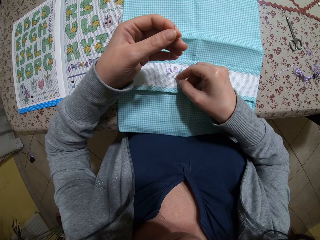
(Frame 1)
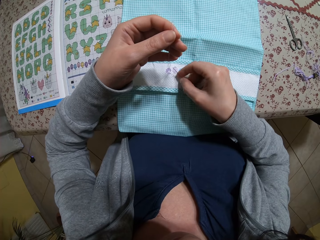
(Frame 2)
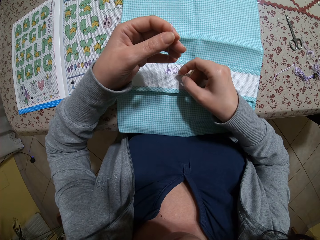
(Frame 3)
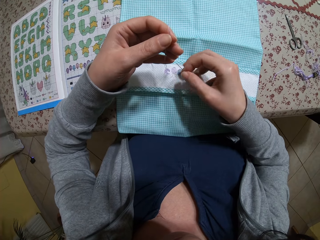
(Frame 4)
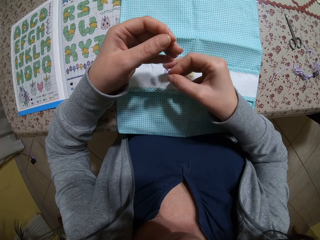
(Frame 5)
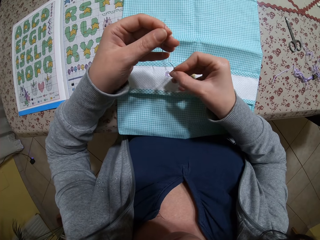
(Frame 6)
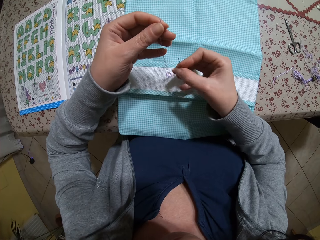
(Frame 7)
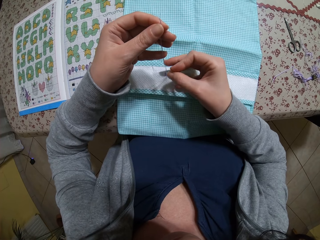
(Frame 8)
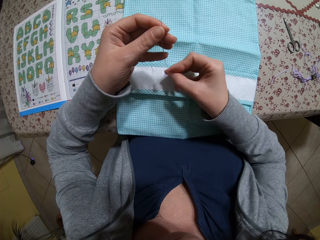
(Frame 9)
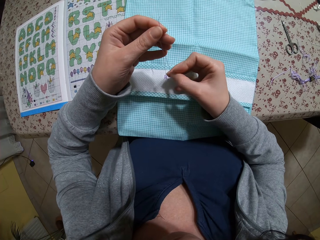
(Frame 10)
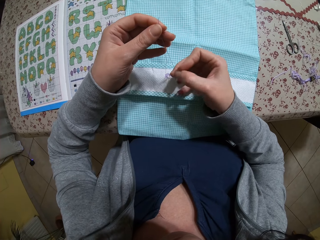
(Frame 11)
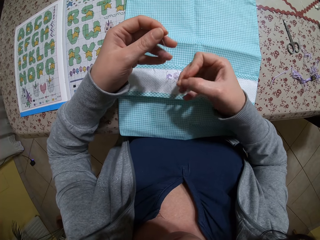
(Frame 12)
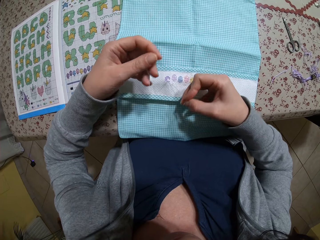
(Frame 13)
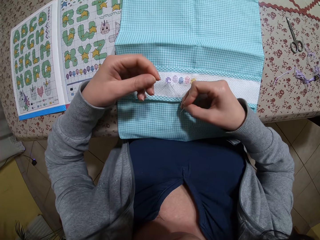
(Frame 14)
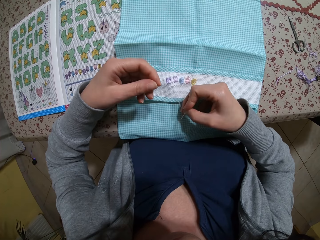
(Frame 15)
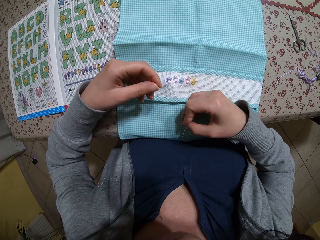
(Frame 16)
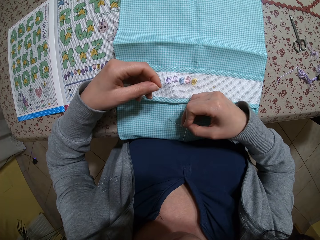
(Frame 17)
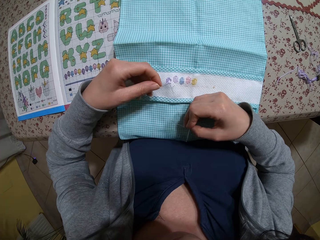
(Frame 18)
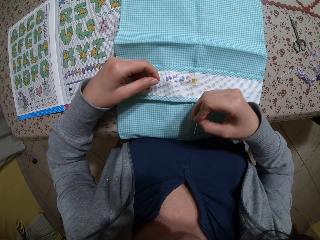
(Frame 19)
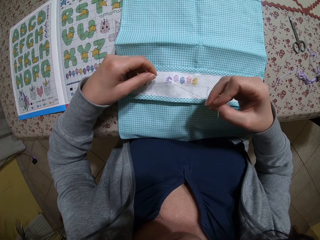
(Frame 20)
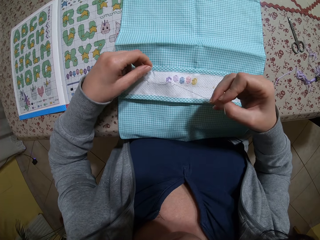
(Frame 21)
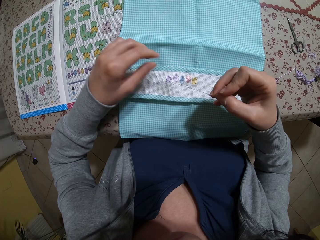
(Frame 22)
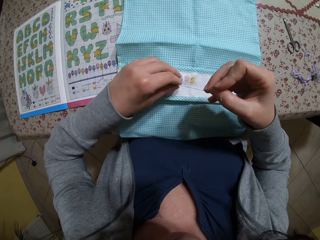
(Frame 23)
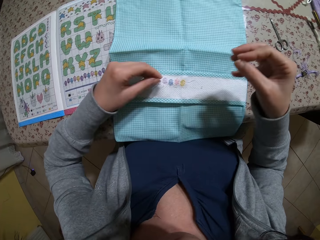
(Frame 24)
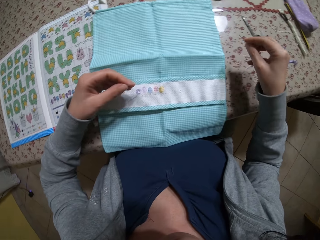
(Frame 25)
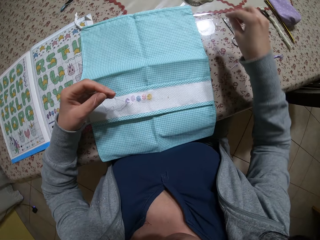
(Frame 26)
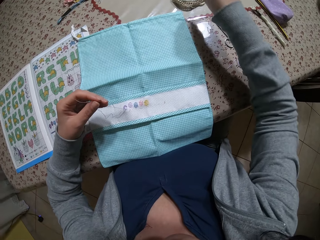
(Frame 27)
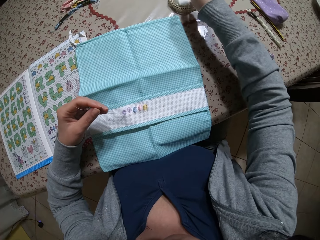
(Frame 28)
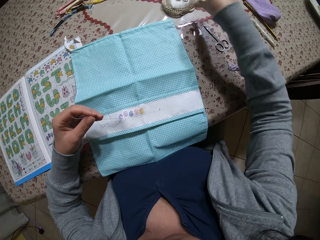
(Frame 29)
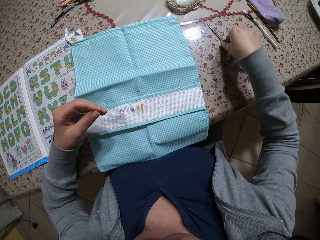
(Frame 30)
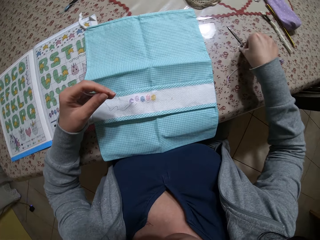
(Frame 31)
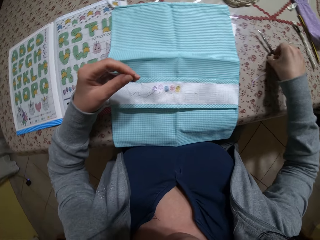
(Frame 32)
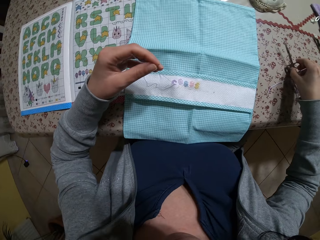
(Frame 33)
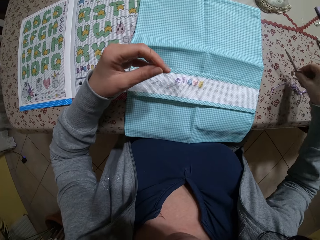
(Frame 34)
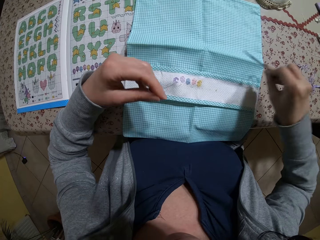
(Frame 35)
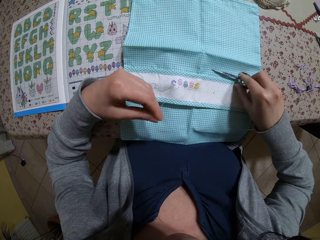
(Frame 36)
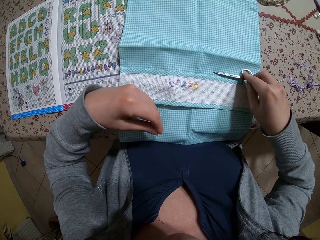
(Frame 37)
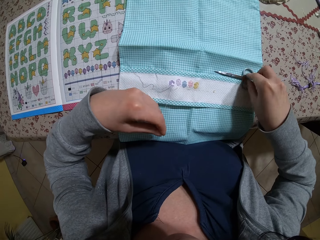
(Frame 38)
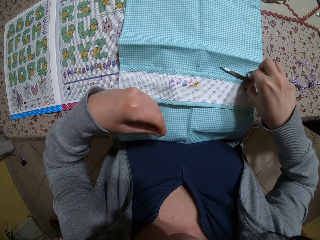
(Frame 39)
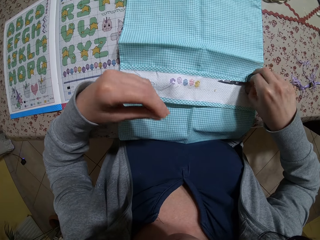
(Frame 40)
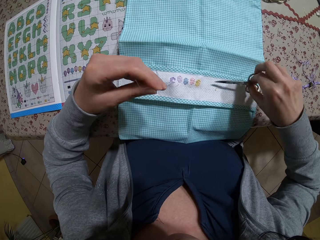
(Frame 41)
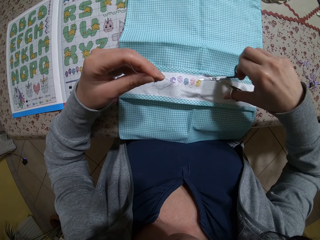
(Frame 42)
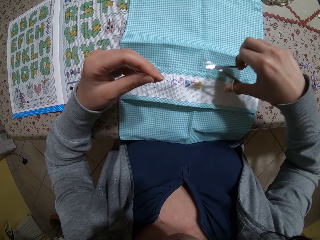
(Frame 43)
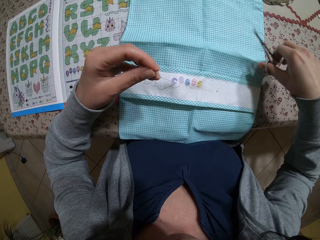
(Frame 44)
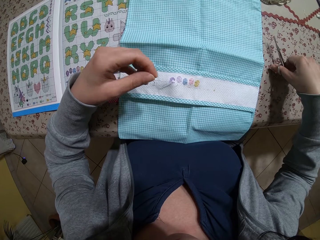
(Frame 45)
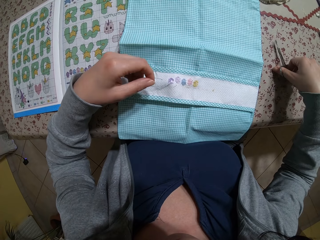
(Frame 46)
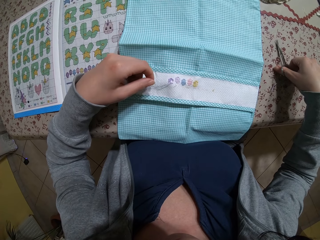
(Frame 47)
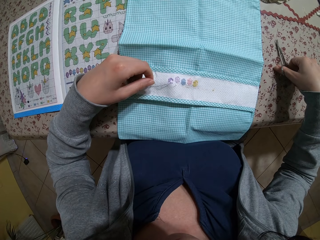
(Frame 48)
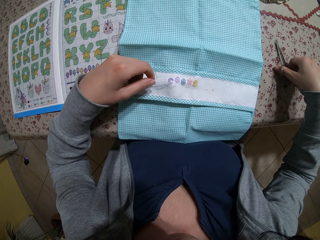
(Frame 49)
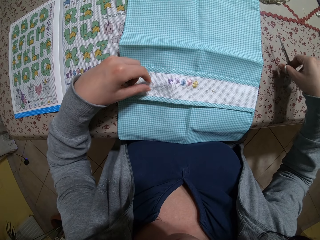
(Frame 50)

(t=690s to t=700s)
The camera wearer separates two threads with both hands. She holds the thread with her left hand. She pins the needle in her right hand into a pin cushion. She picks up a pair of scissors from the table with her right hand.

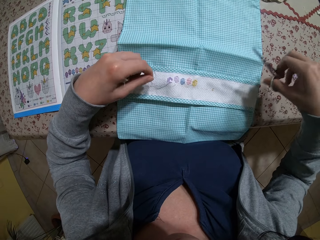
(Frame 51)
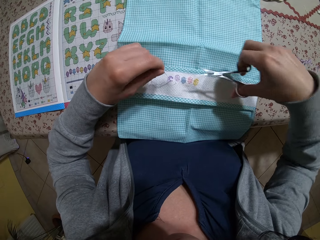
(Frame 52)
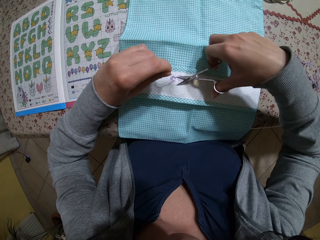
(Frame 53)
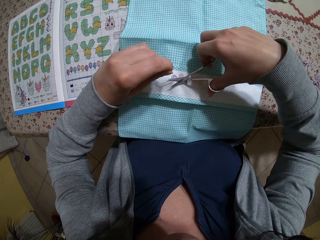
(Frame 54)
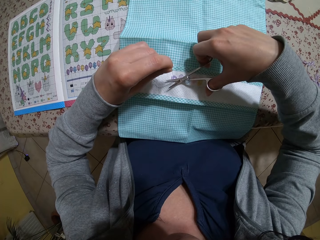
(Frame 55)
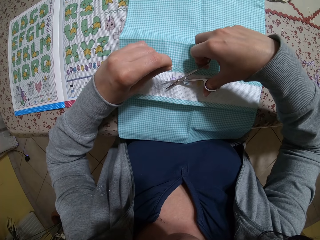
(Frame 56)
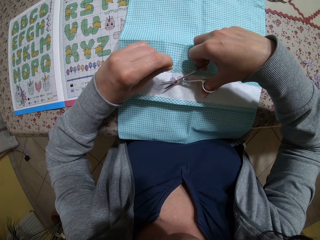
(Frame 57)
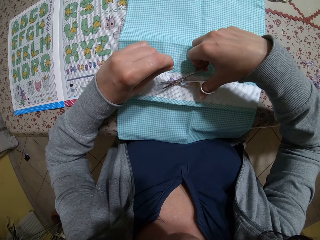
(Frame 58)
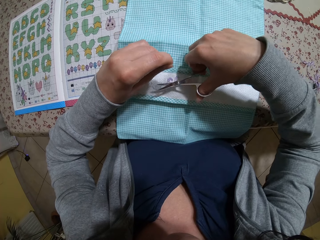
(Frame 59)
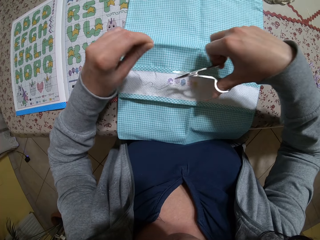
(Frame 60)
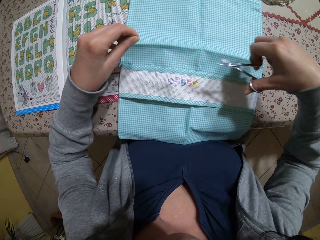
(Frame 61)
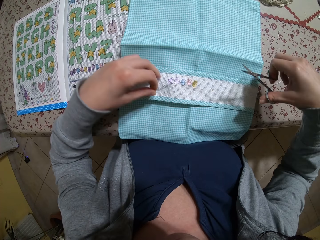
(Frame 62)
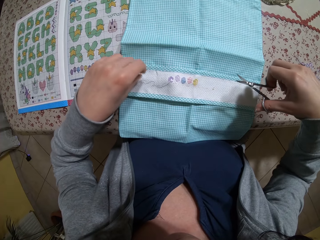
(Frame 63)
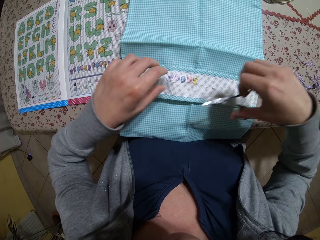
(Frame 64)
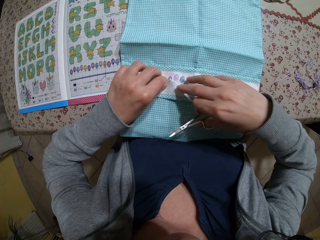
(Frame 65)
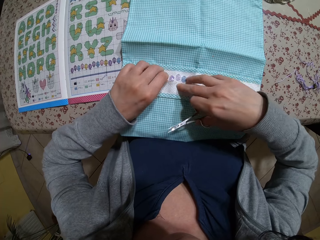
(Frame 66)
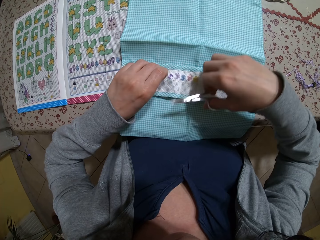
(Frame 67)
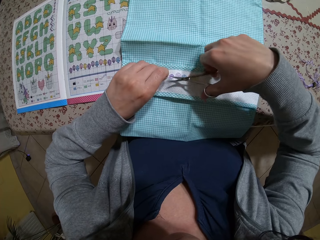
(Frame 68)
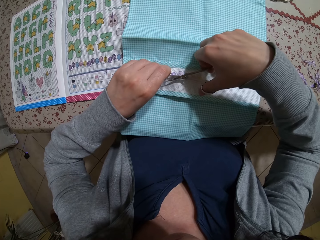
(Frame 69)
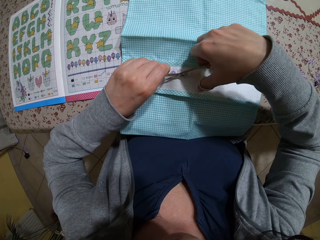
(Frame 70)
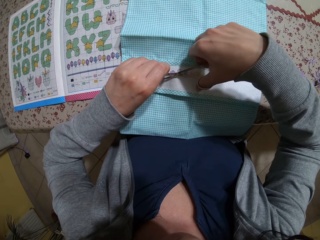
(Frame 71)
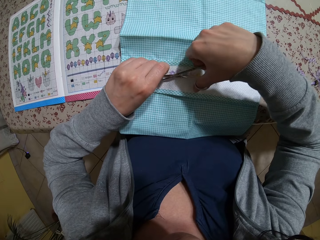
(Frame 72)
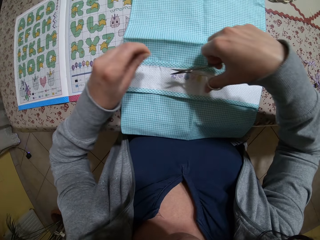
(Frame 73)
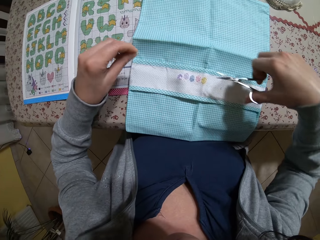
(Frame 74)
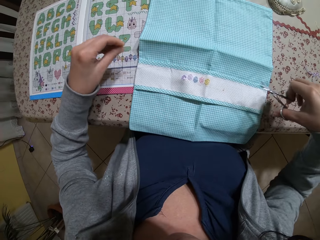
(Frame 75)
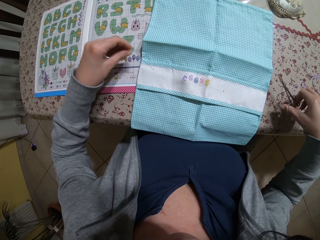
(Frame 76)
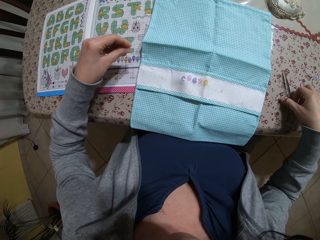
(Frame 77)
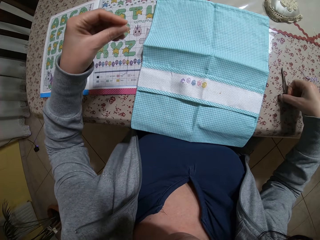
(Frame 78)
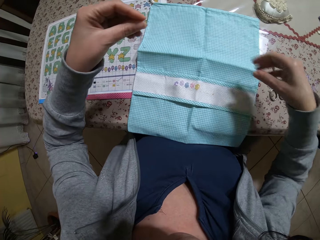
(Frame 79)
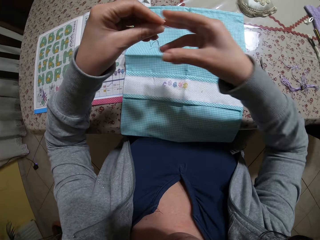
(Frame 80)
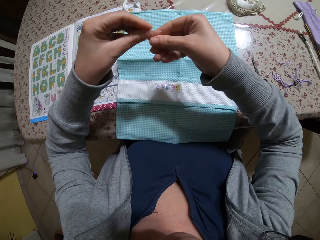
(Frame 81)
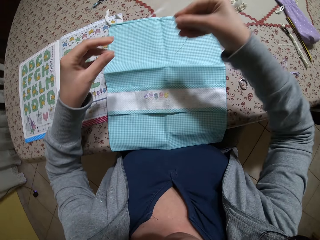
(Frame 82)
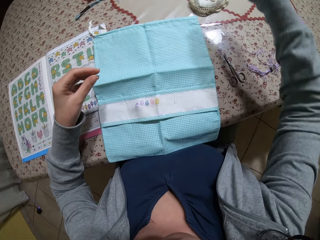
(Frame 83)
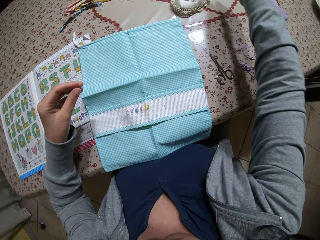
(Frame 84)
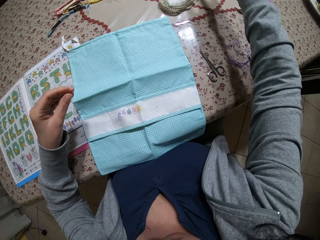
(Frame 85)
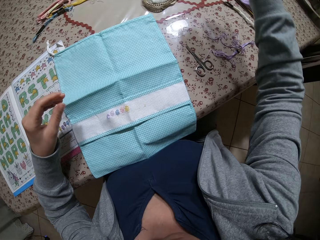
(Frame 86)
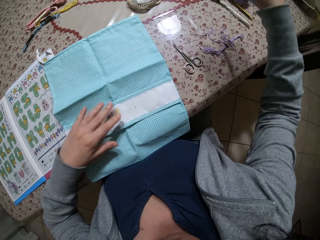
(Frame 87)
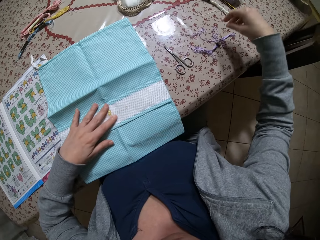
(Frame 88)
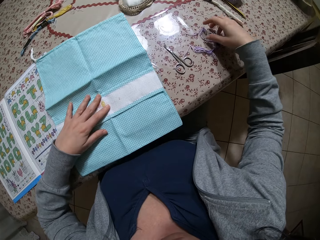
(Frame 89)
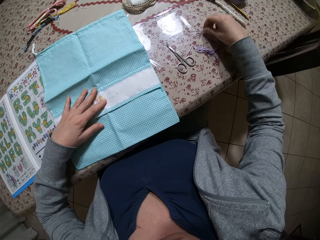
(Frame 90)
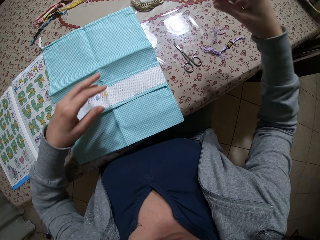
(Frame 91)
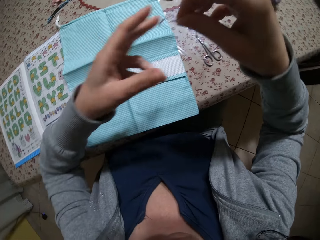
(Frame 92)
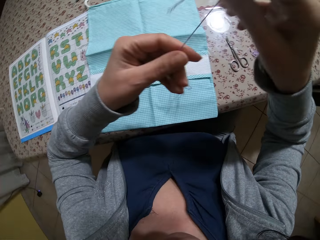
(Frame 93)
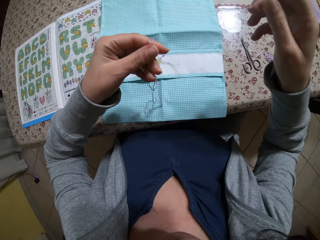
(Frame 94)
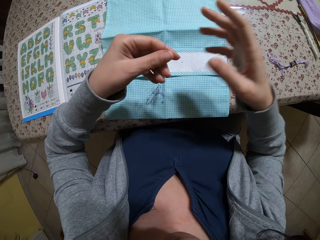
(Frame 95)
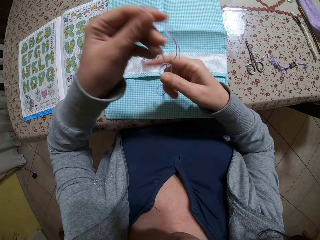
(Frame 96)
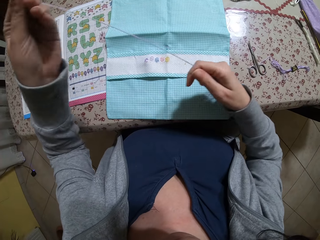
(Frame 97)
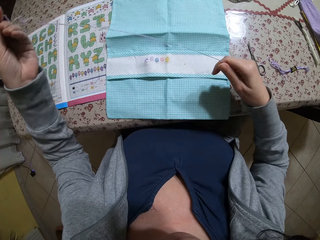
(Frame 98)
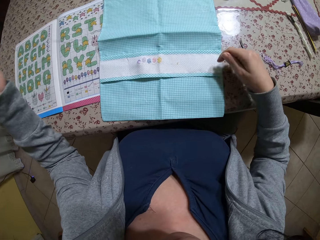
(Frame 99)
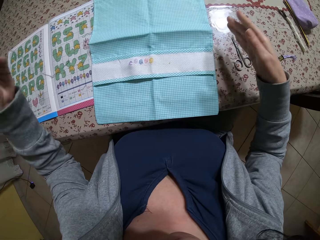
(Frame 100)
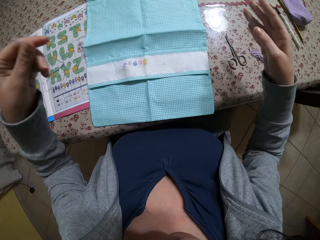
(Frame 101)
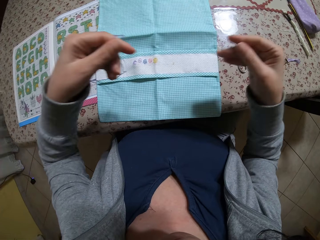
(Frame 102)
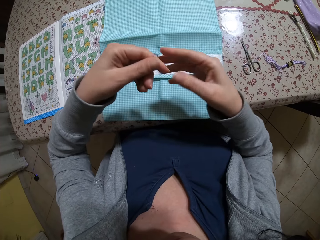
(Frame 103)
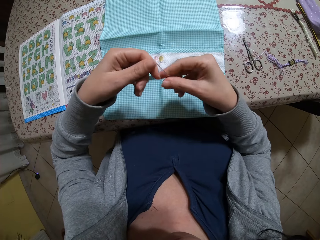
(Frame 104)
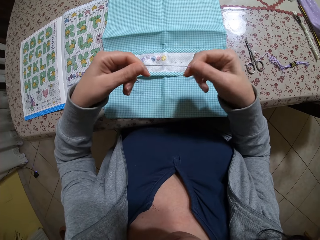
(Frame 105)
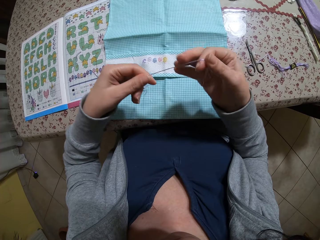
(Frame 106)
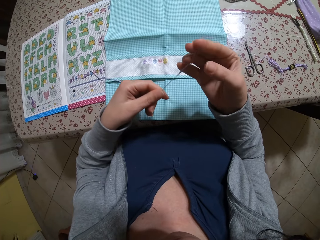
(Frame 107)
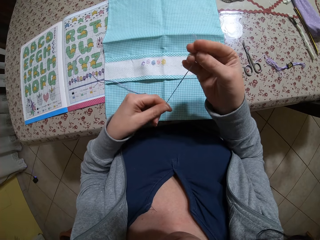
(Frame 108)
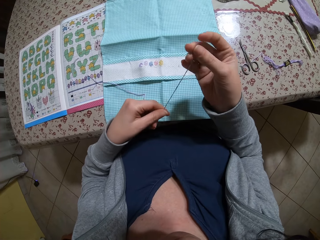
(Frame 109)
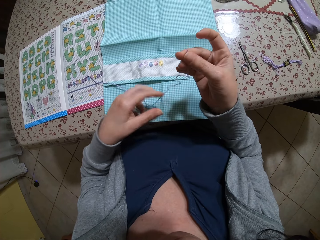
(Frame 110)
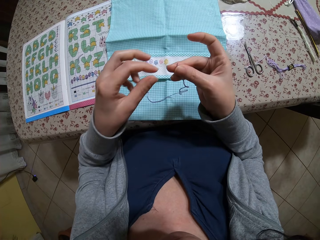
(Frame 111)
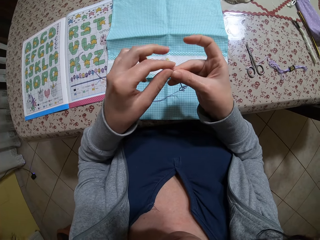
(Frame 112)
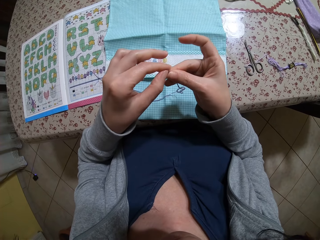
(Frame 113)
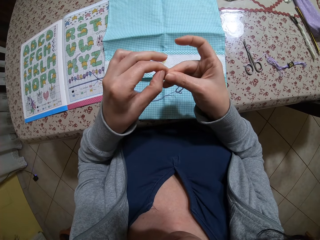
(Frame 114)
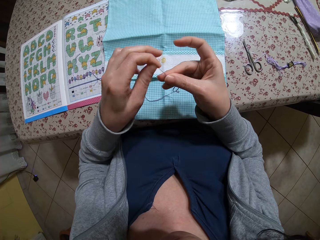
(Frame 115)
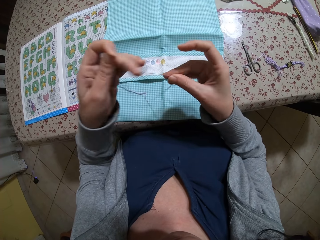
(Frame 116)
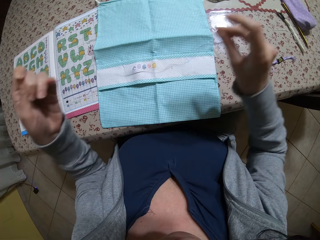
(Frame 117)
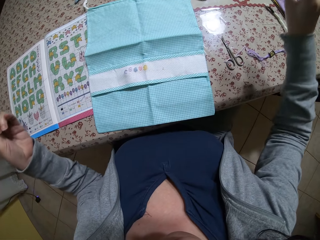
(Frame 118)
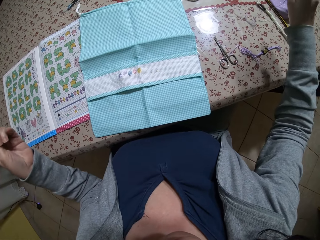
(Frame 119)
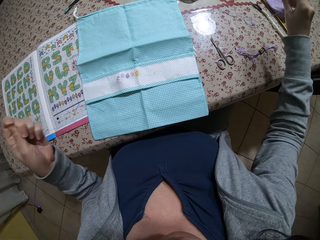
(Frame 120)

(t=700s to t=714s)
The camera wearer cuts the thread with the pair of scissors in her right hand. She holds the thread with her left hand. She cuts the thread with the pair of scissors in her right hand. She drops the pair of scissors on the table with her right hand. She passes the threads from her left hand to her right hand. She drops the threads on the table with her right hand. She adjusts the drawstring bag on the table with her left hand. She picks up another thread from the table with her right hand. She stretches the thread with both hands. She separates the threads with both hands.
